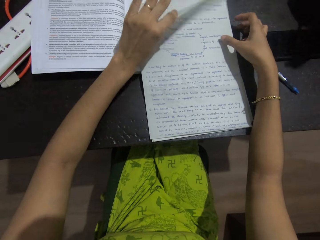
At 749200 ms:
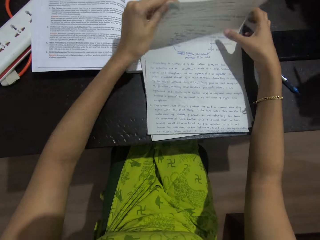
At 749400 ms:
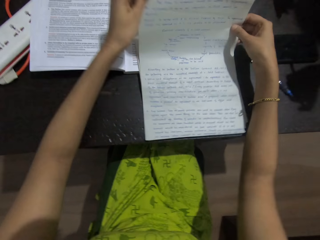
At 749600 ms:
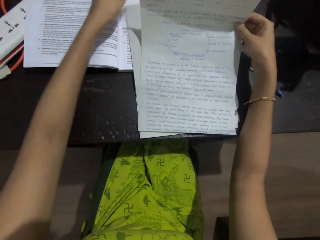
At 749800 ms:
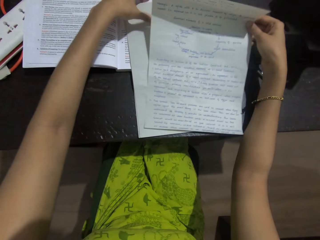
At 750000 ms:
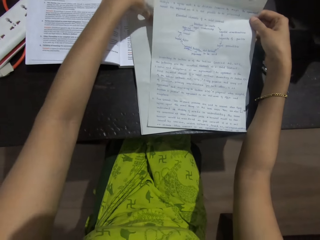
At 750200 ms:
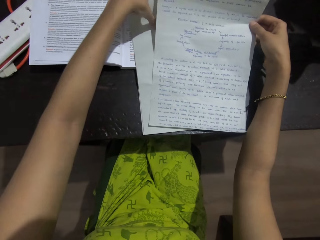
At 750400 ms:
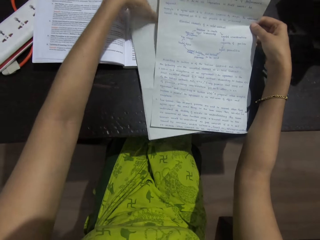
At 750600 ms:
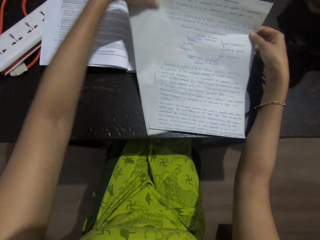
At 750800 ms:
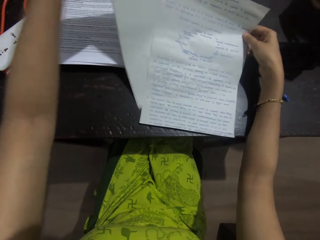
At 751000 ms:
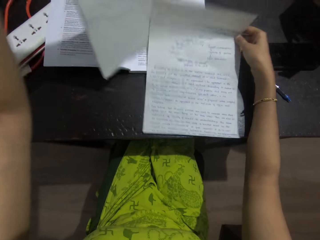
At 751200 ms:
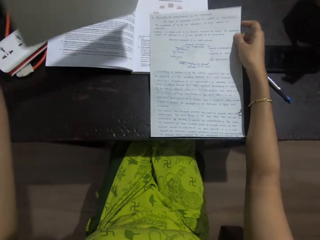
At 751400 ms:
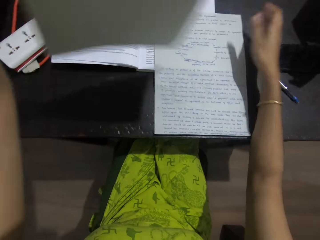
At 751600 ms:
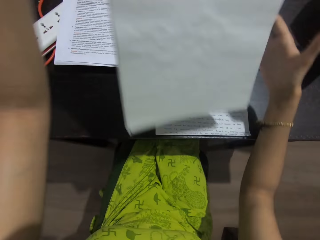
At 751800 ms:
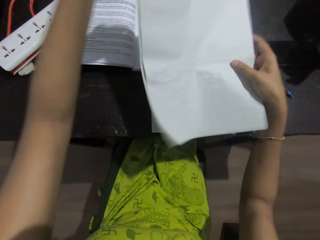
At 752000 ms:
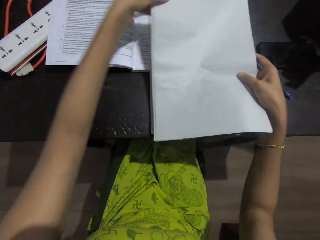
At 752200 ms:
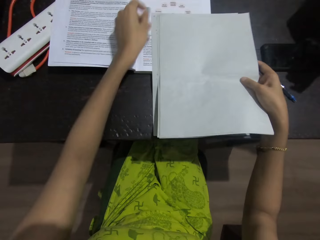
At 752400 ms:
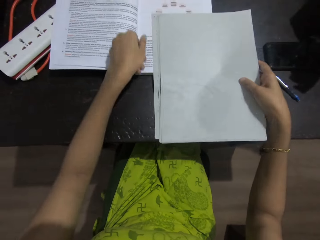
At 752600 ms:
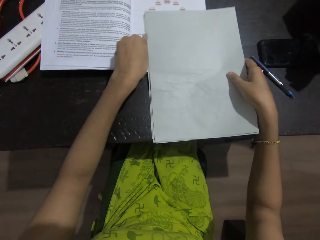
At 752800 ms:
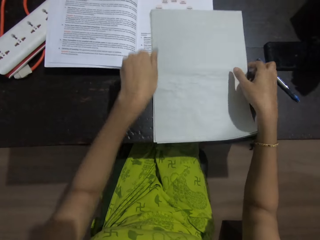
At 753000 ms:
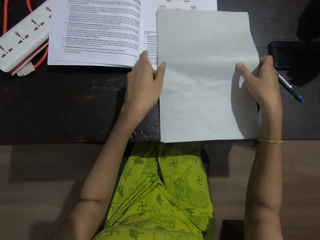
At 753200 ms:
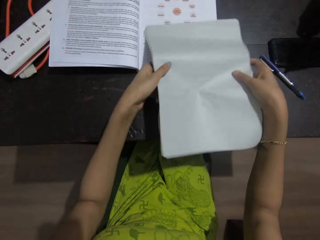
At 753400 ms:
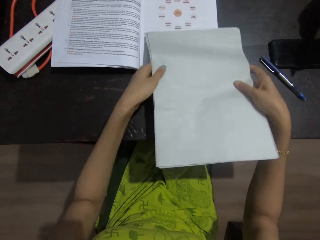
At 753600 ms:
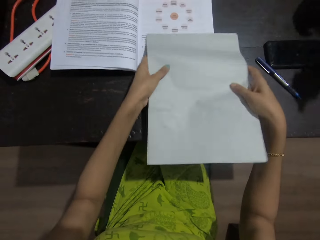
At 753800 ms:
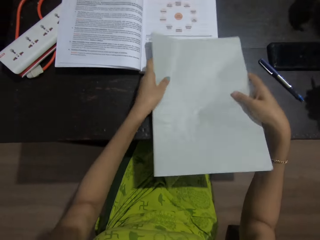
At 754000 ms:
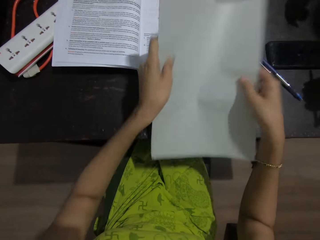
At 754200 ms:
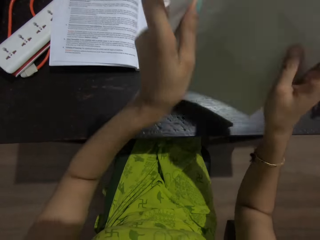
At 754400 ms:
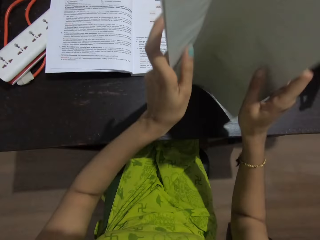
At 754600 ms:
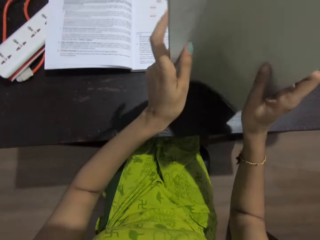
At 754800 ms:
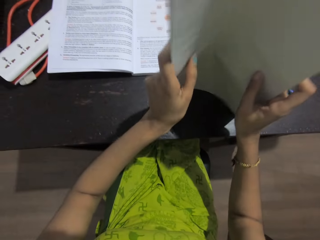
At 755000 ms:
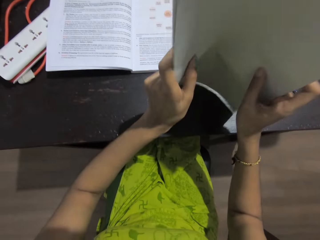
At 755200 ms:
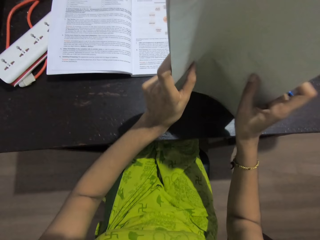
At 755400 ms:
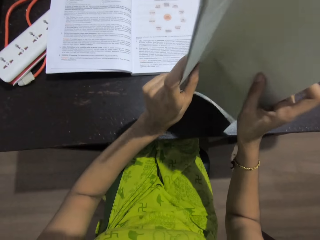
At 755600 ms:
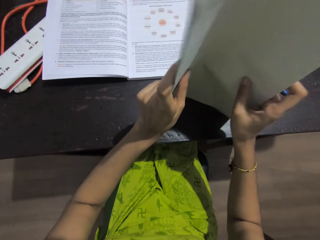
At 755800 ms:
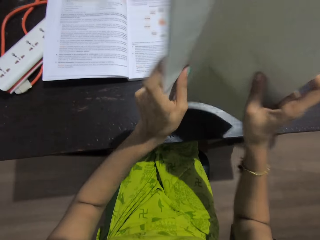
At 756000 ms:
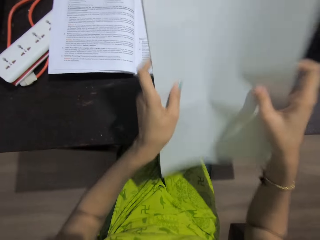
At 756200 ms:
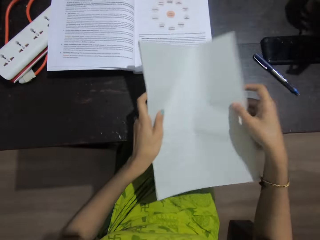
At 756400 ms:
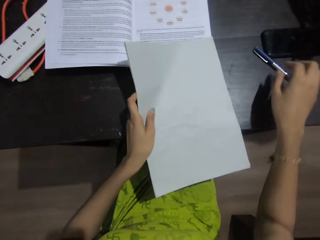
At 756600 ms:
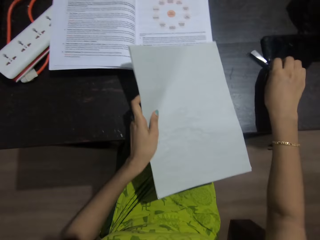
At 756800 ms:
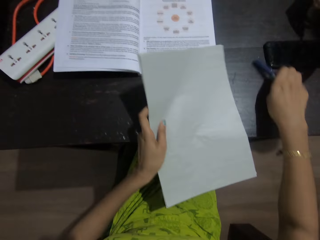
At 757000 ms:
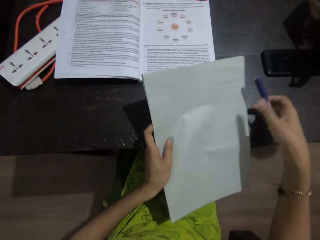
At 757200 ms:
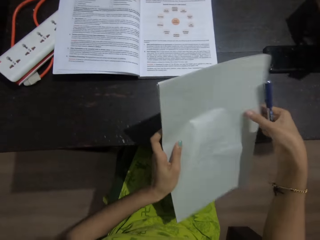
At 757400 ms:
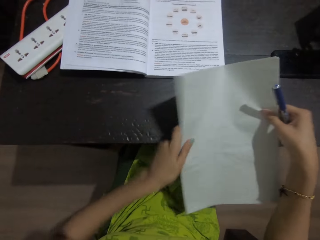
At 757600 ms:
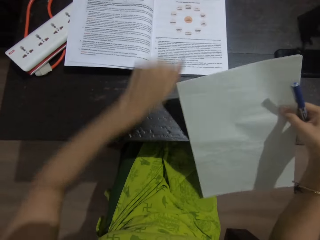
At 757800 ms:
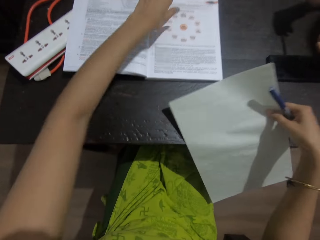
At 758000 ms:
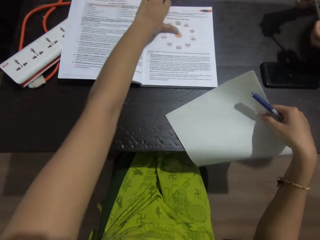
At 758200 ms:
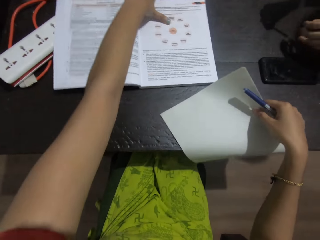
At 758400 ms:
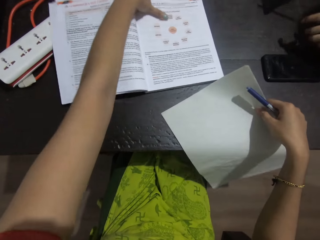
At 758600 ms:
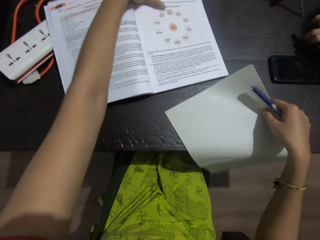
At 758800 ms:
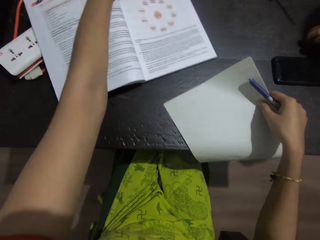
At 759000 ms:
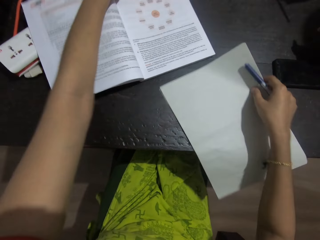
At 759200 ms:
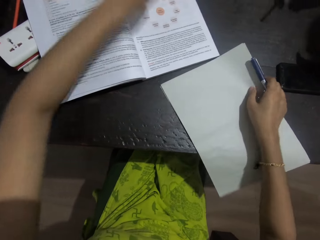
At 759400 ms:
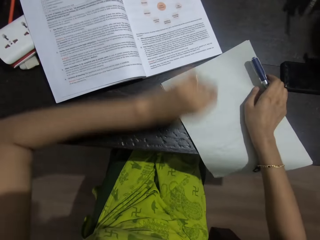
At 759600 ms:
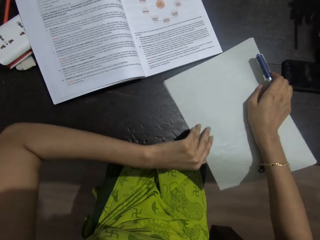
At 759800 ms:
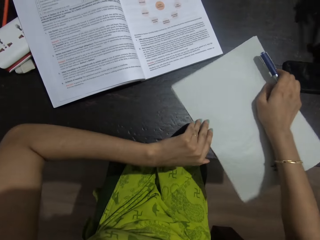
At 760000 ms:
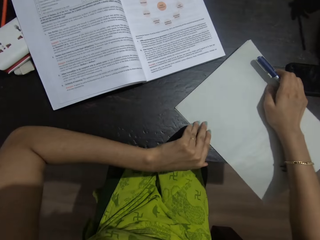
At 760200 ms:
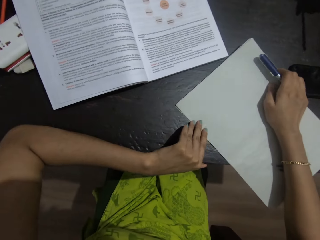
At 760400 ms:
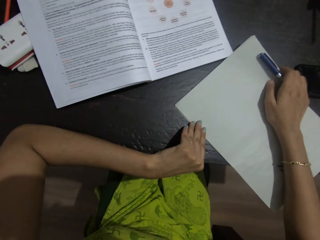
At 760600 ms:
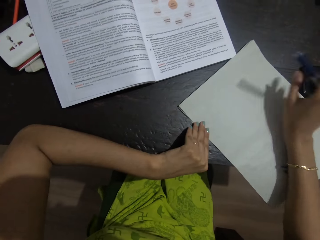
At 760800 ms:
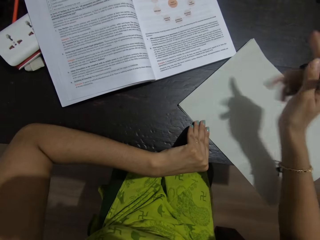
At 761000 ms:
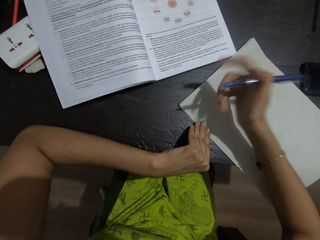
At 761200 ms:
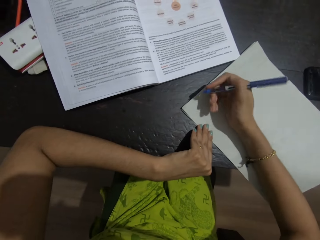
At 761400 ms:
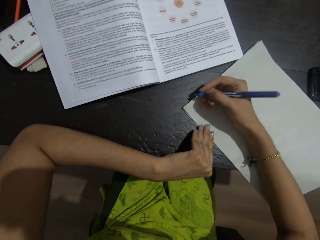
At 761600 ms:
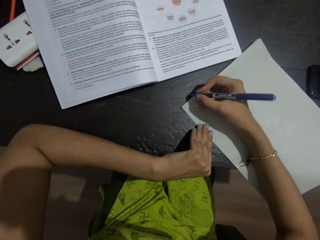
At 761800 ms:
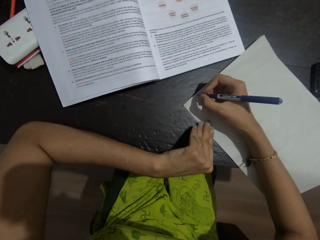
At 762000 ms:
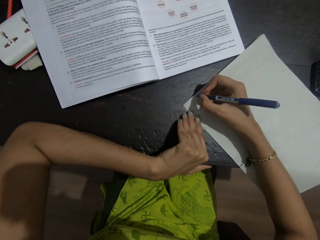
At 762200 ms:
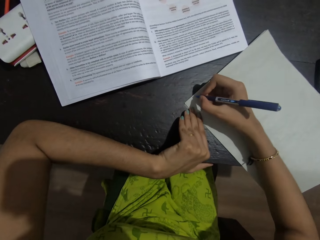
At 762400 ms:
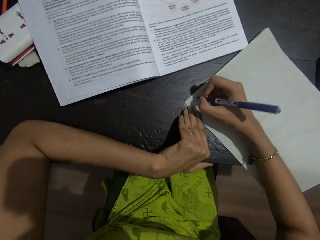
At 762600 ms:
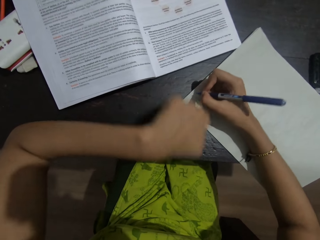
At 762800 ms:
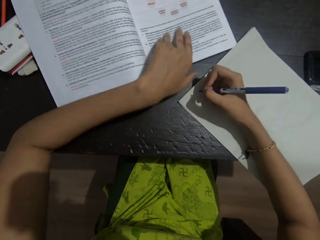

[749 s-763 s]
The camera wearer holds the paper. They pick another paper. They place the paper on the table. They pick the papers. They arrange the paperwork properly. They hold the foolscaps with the left hand. They pick the pen from the table with the right hand. They exchange the foolscaps to the right hand. They move the book on the table with the left hand. They place the papers on the table. They place the left hand on the table.

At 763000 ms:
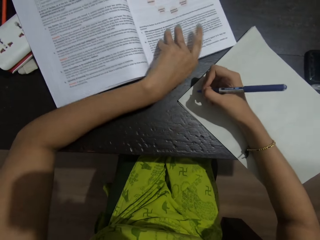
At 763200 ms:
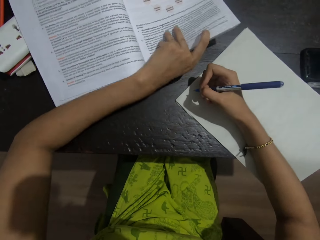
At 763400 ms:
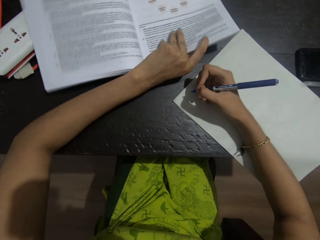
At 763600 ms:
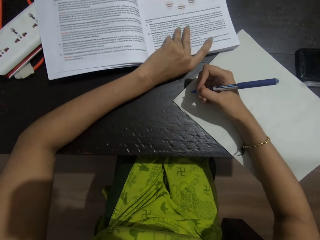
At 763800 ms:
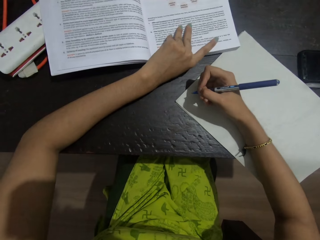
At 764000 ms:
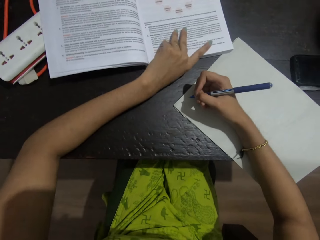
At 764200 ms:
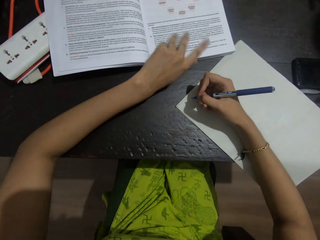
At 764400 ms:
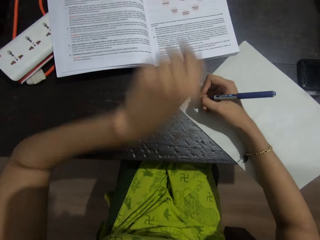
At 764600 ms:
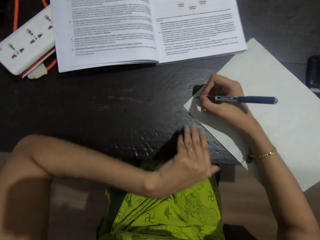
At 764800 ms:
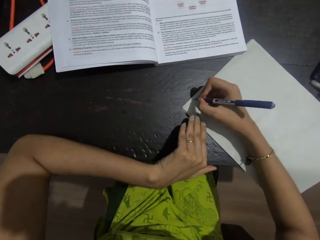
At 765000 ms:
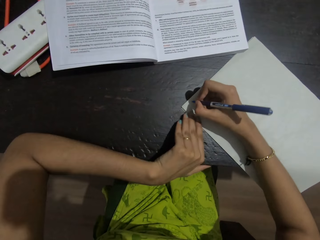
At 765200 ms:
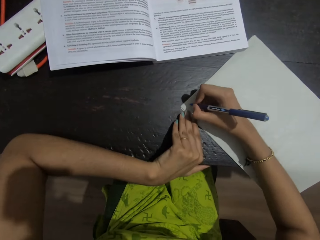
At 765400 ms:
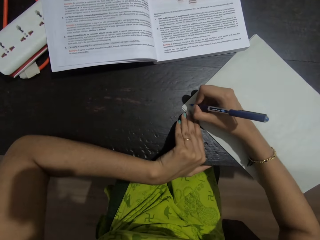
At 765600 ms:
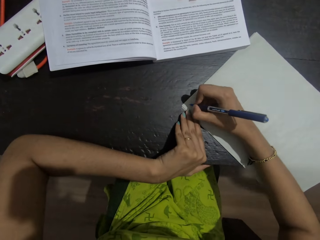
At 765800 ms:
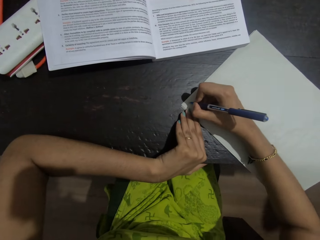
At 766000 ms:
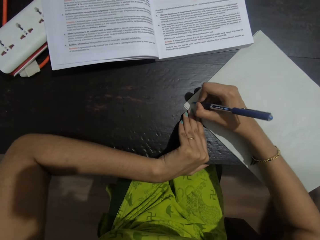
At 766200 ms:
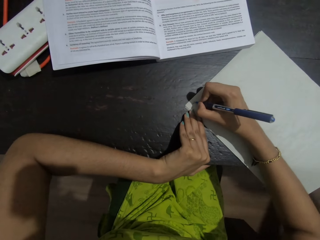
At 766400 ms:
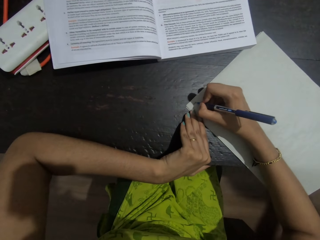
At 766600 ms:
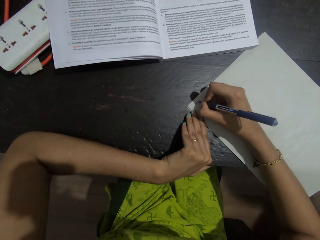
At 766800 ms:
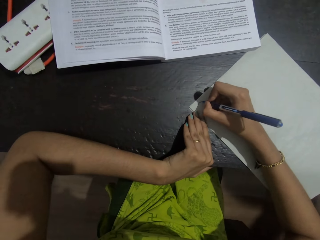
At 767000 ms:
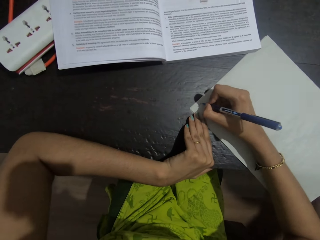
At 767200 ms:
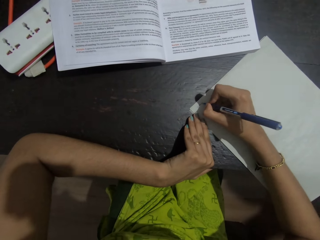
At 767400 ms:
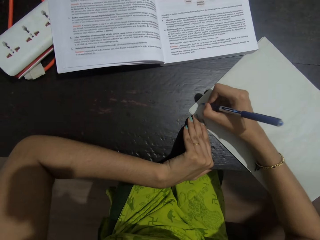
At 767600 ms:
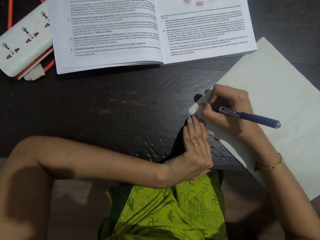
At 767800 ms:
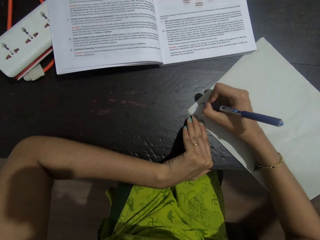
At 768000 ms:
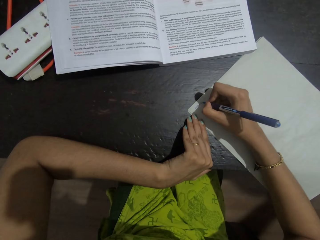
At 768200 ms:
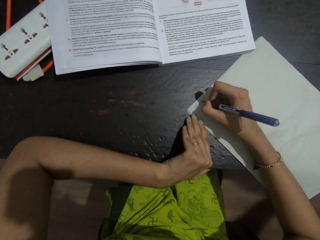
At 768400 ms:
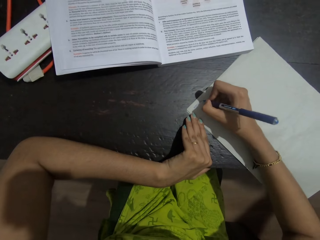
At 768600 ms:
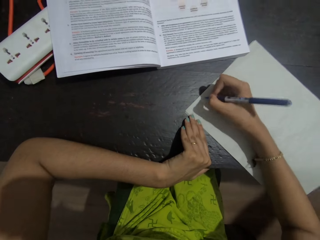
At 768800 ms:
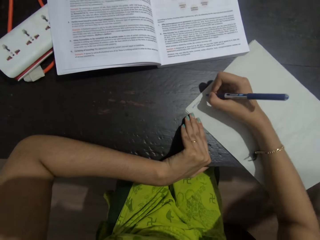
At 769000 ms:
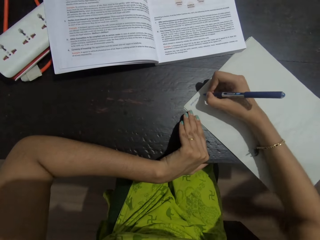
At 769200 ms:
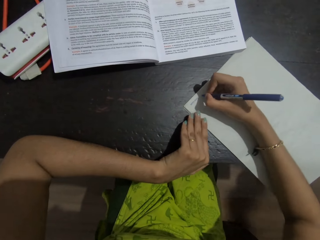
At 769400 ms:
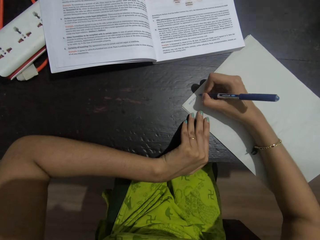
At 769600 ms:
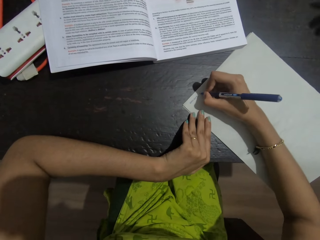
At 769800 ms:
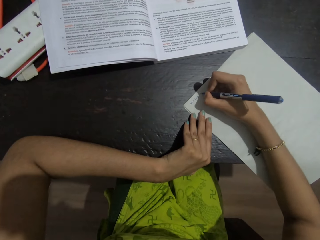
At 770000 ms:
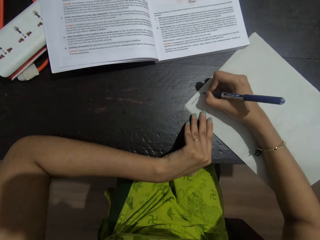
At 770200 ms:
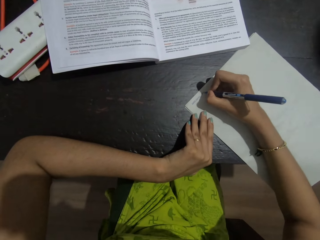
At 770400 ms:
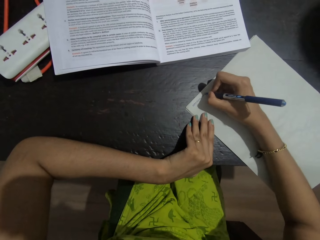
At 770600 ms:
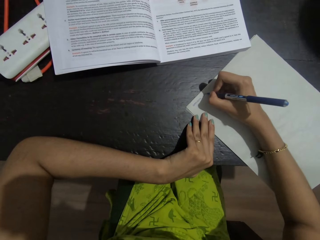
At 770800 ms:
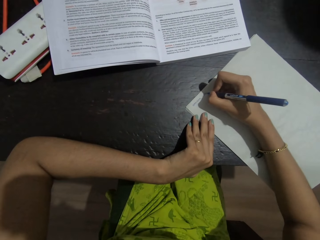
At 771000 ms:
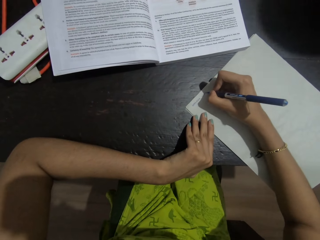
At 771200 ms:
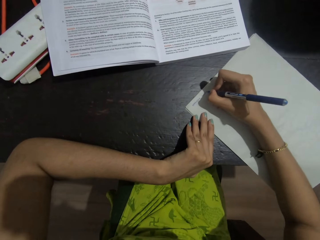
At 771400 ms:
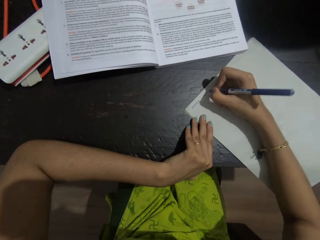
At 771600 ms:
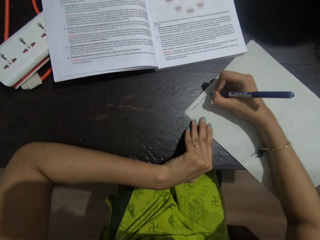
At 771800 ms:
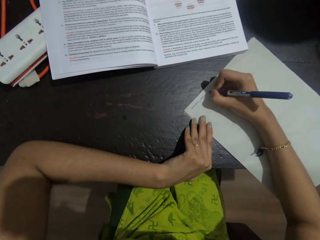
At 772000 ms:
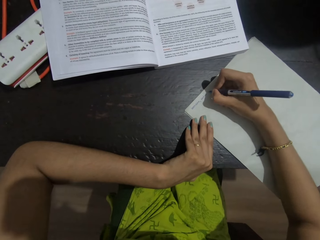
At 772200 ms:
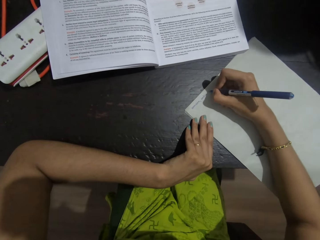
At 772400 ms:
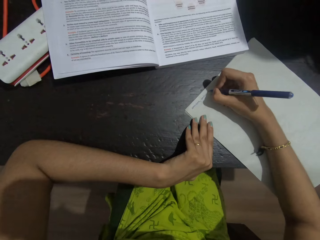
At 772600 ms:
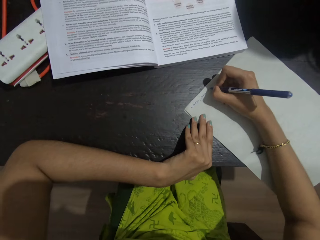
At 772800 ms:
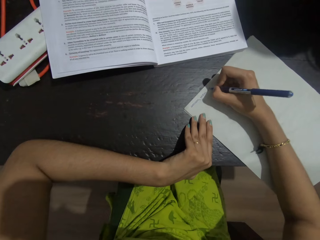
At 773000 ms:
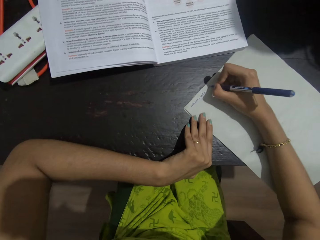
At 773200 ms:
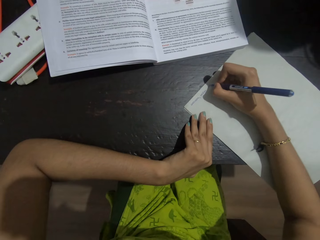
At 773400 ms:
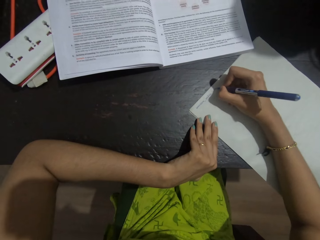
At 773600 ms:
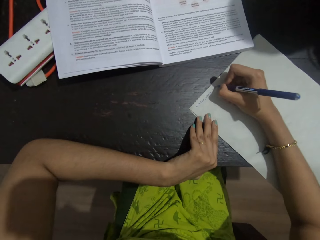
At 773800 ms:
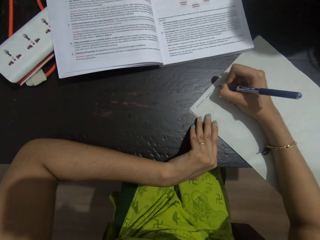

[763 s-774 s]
The camera wearer moves the book on the table with the left hand. They place the left hand on the table. They write in a book with a pen.
